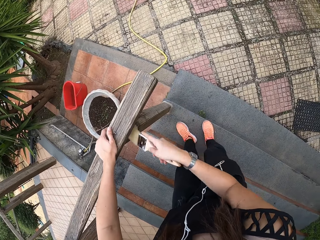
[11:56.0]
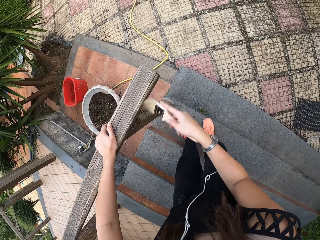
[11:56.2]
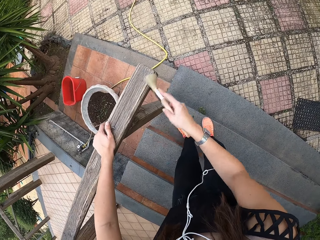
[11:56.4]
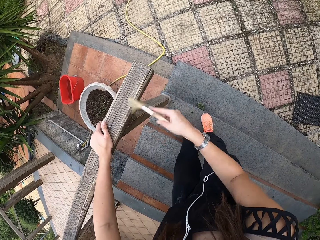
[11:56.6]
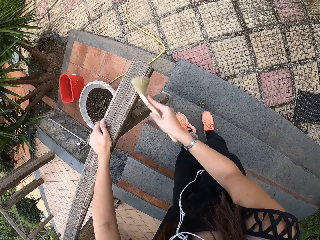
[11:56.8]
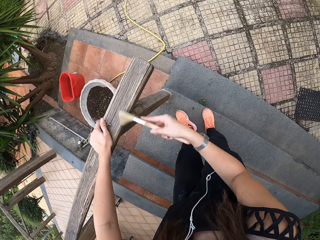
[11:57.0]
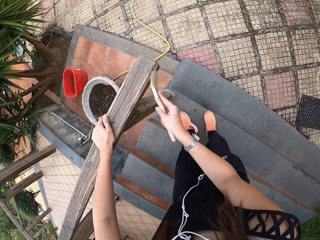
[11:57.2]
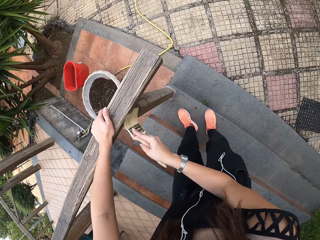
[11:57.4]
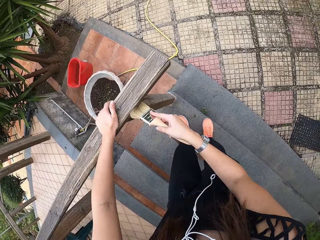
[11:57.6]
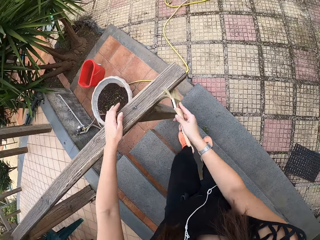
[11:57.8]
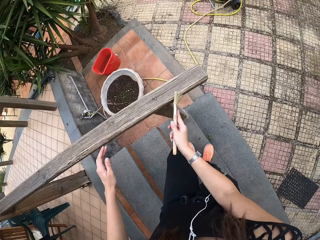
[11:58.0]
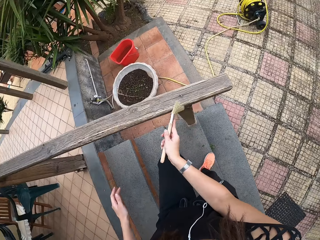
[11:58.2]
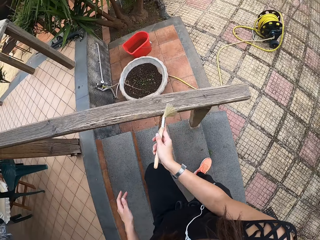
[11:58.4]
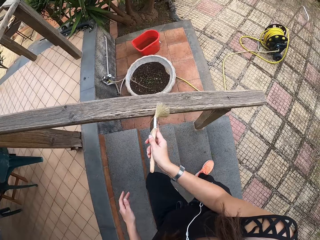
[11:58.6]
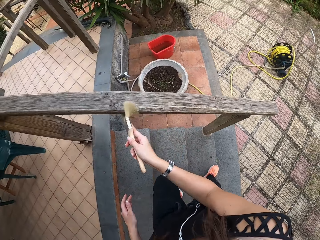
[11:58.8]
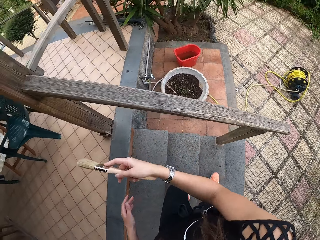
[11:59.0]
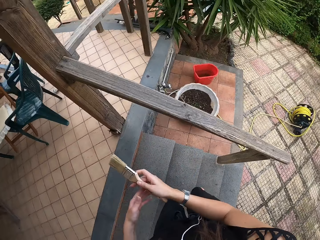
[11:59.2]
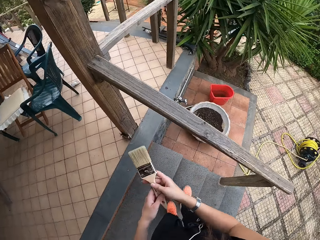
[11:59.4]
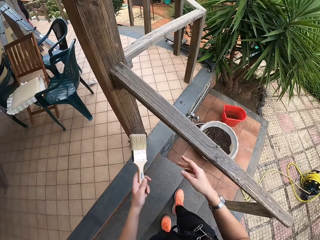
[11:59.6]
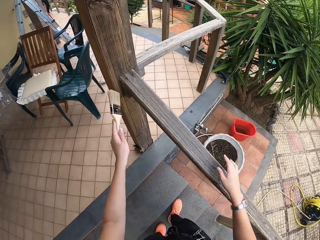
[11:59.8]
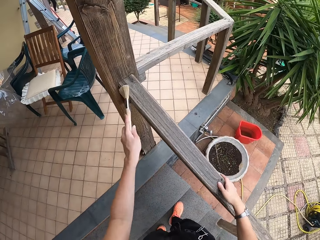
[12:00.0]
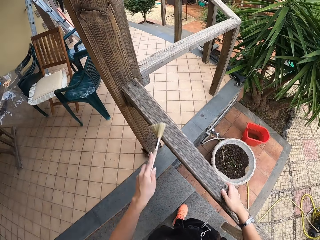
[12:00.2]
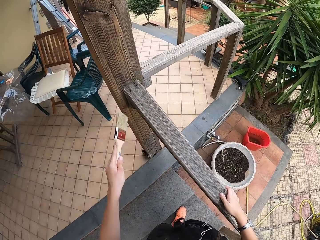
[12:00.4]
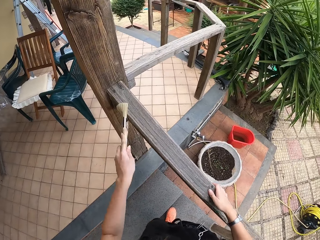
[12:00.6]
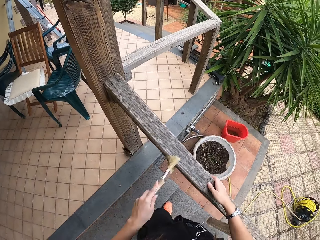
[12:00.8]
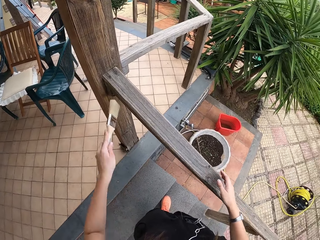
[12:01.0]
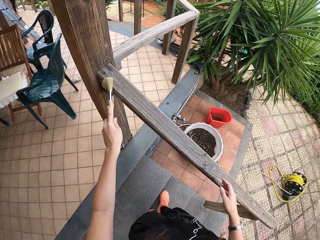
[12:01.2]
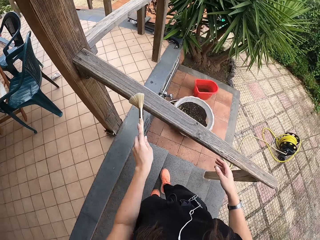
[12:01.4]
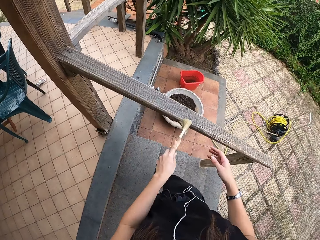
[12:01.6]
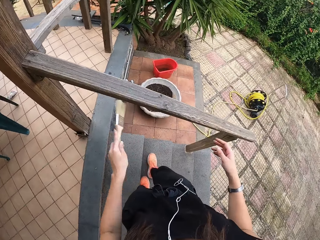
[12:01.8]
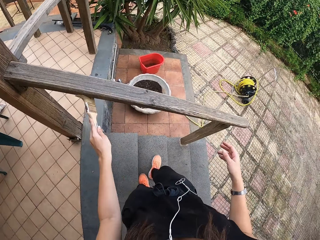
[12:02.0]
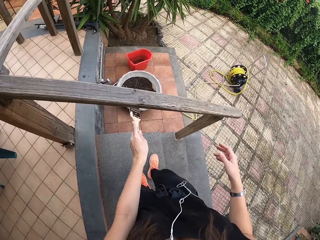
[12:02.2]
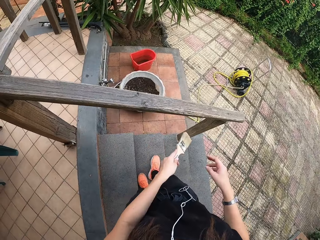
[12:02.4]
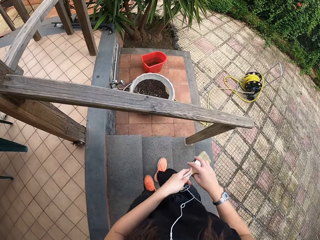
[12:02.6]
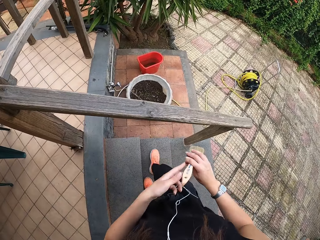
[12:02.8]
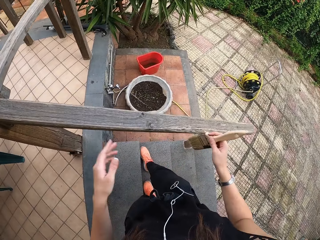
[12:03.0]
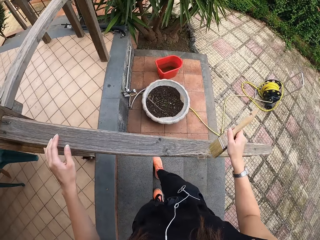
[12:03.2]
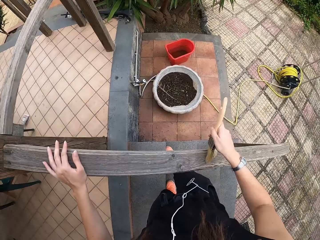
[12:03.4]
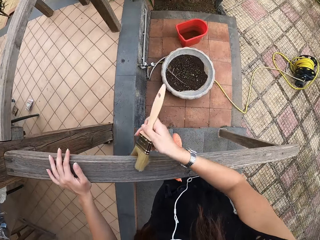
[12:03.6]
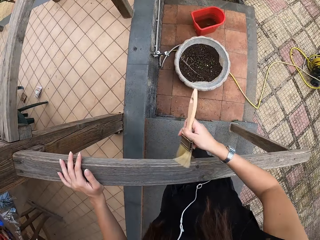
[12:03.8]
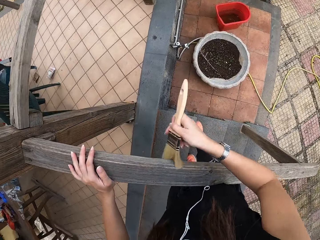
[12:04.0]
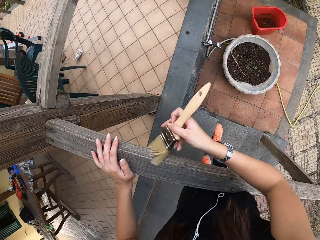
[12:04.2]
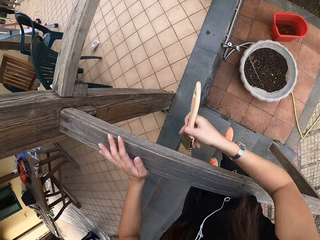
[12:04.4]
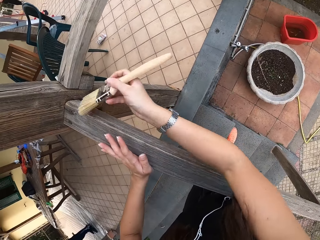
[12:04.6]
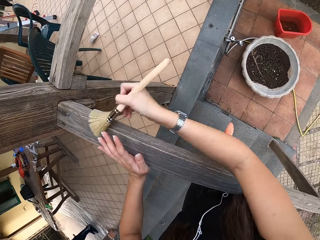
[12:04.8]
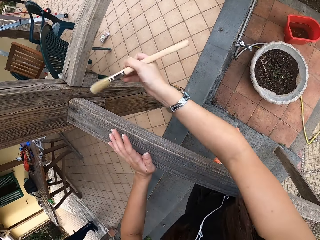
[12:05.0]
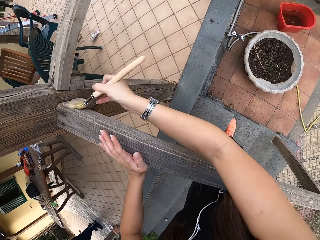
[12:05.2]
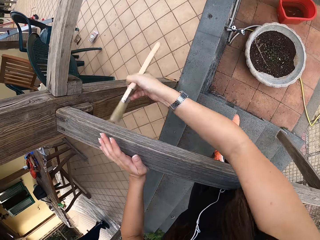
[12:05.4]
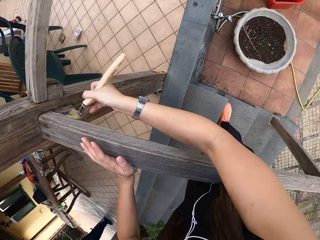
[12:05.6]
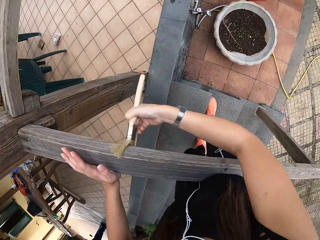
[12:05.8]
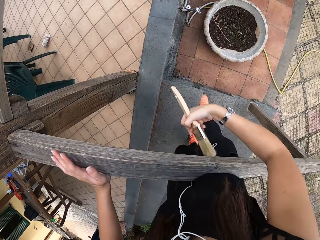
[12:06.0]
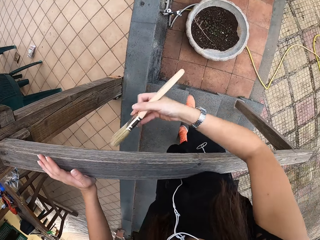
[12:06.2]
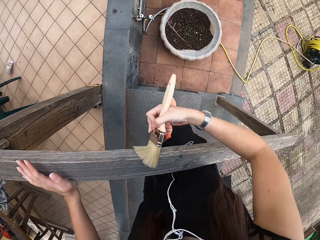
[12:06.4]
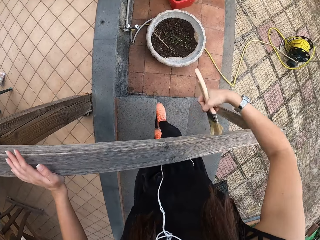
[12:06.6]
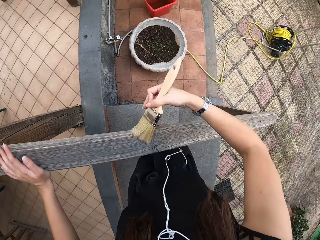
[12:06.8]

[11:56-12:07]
The camera wearer removes the hand from the post. They brush. They transfer the paint brush to the left hand. They brush the wood with the paint brush. They transfer the paint brush to the right hand. They brush the wood with the paint brush.

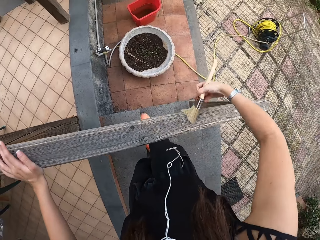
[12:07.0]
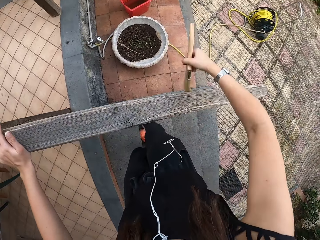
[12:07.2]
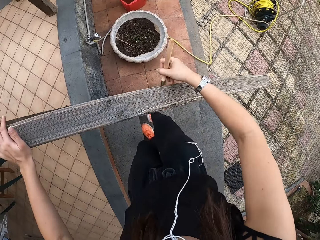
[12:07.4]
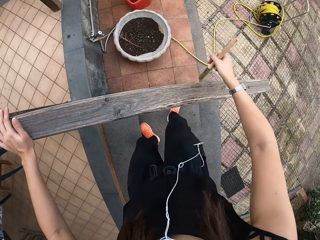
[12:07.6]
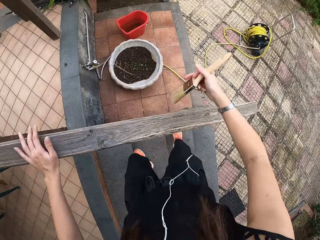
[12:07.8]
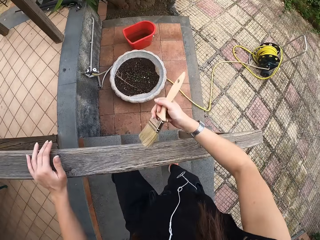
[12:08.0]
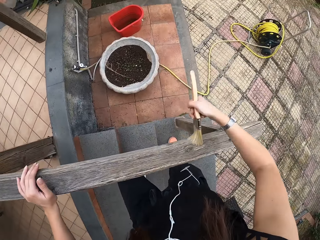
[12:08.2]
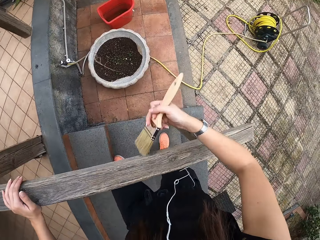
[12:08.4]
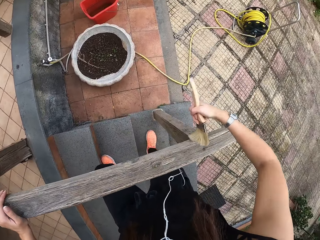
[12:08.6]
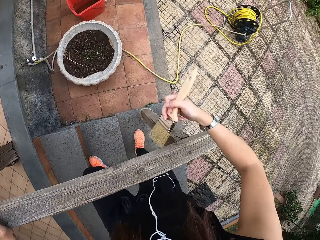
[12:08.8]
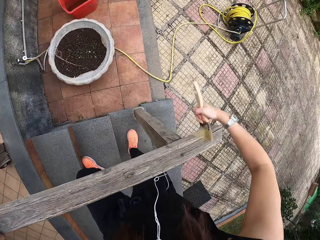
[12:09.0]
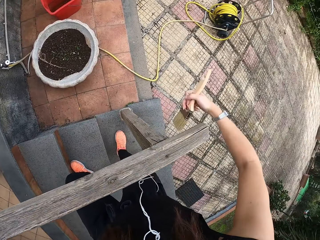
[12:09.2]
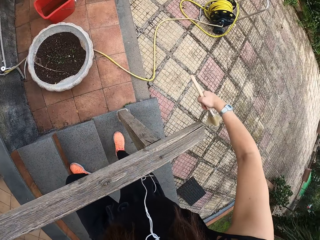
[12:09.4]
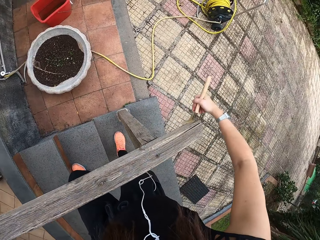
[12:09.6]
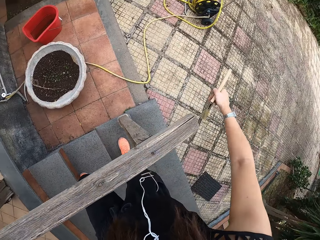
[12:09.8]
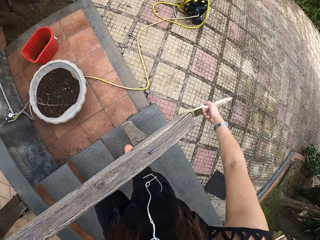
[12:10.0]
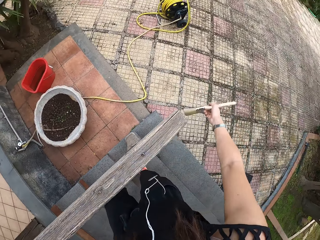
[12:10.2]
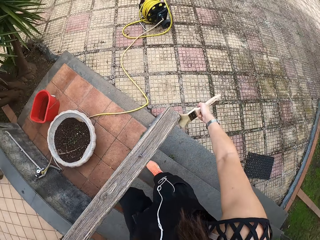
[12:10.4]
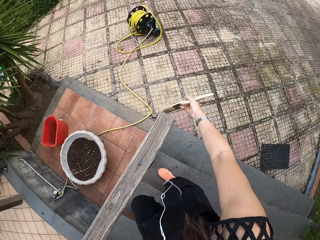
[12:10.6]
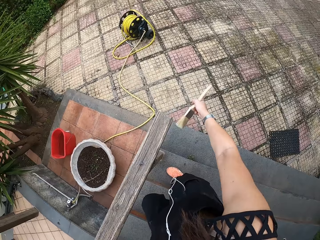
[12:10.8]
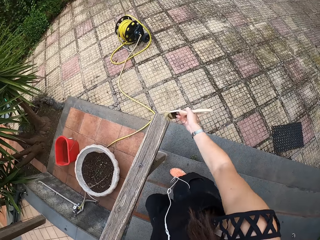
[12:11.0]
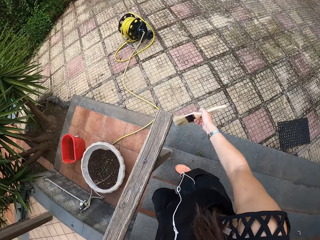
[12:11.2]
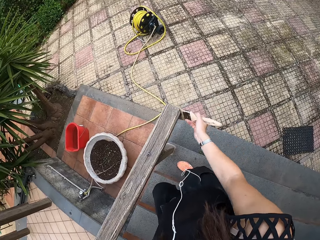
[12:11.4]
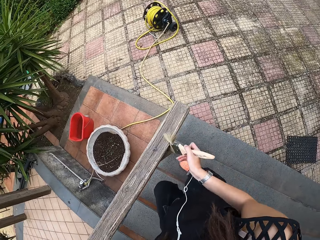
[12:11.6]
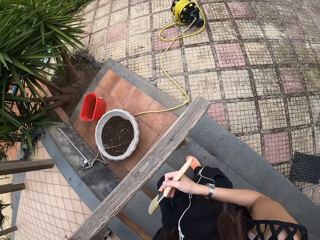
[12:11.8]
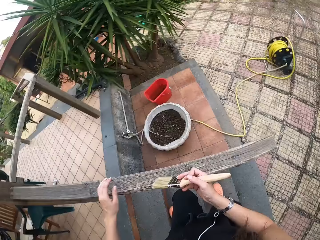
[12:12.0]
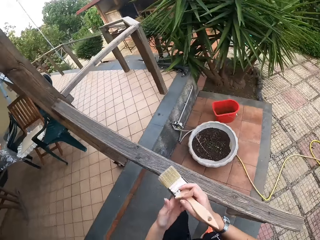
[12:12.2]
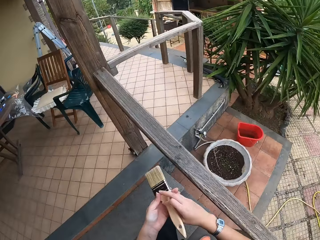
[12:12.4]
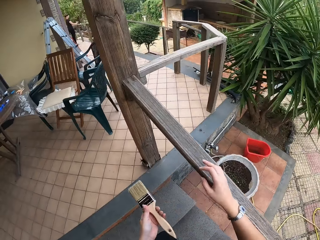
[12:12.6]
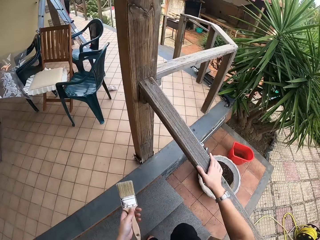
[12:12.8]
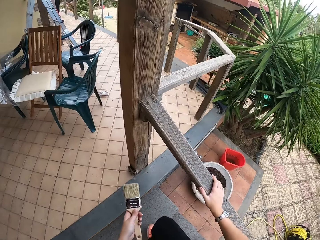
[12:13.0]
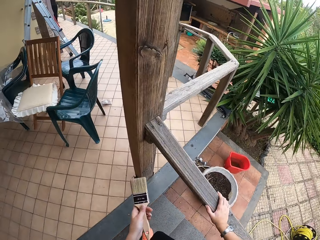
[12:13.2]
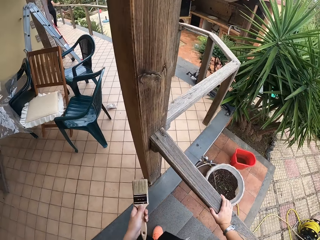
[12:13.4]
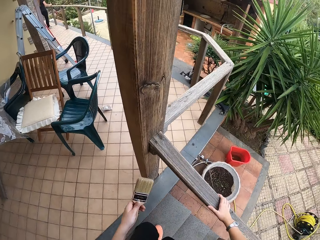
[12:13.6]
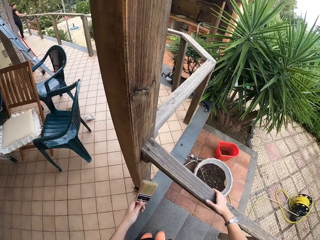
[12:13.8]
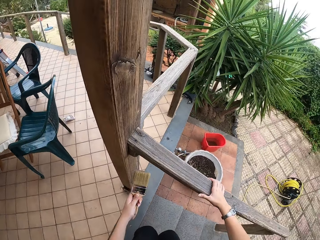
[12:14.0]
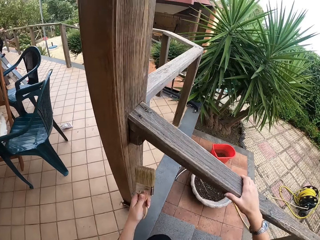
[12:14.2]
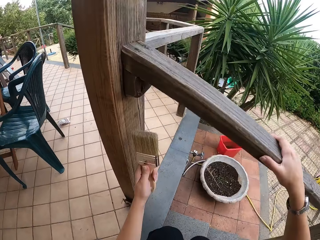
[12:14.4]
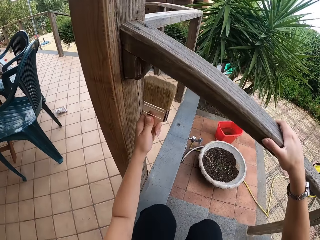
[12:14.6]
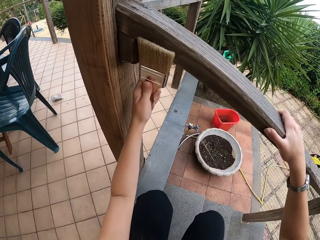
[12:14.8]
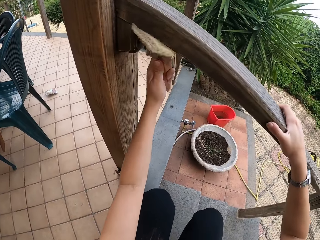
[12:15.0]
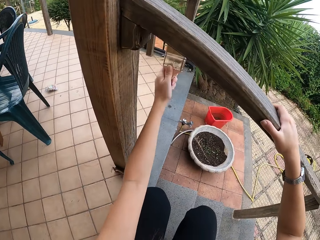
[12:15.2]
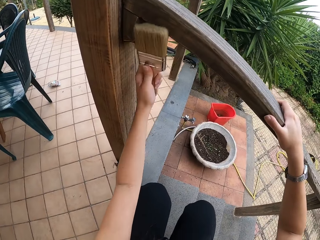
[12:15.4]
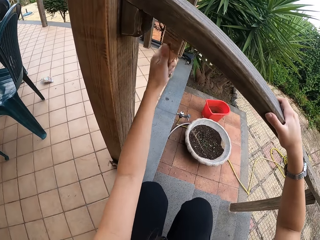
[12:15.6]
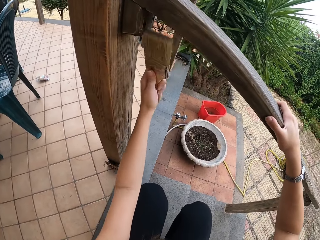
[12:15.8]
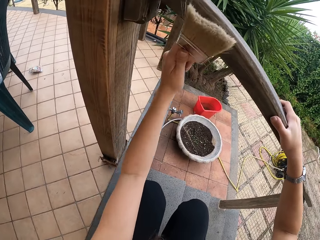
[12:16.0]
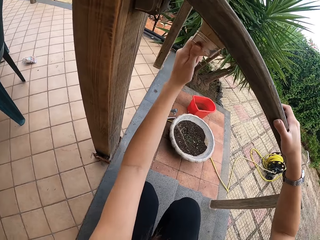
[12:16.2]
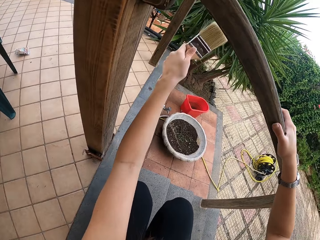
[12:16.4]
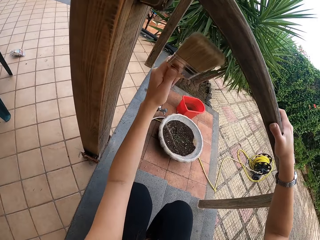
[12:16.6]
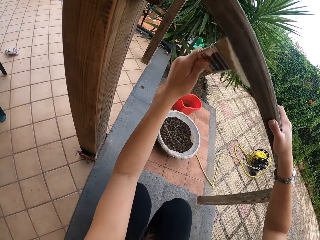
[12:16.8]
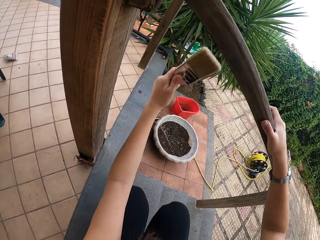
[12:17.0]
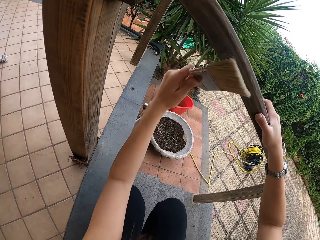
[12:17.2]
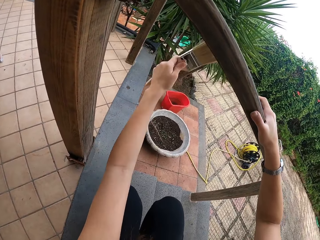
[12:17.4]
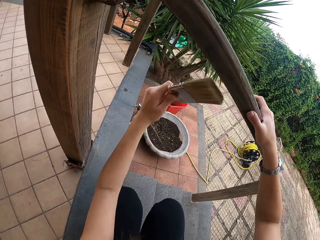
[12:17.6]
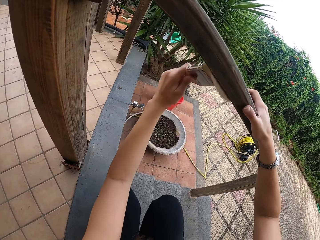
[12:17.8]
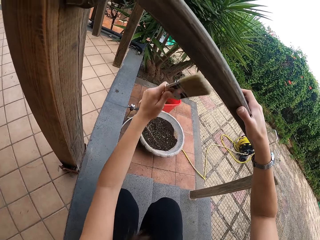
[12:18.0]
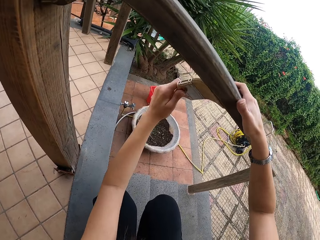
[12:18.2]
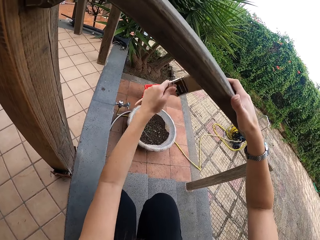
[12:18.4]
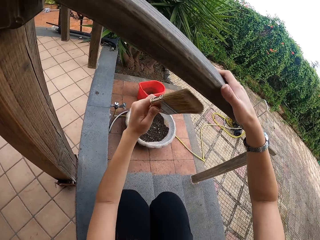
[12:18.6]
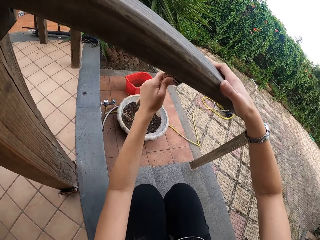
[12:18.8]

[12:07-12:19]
The camera wearer moves. They brush. They transfer the paint brush to the left hand. They touch the post. They brush the wood with the paint brush. They walk upstairs. They squat.
